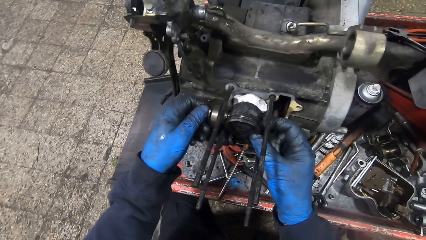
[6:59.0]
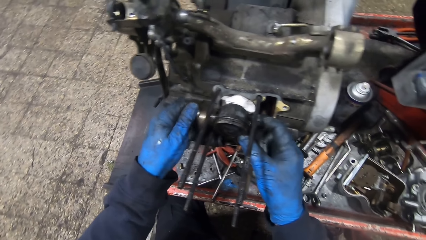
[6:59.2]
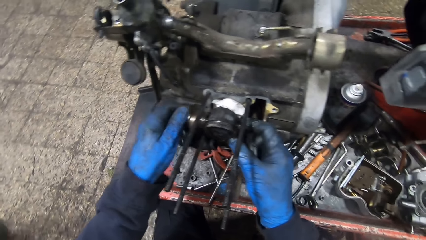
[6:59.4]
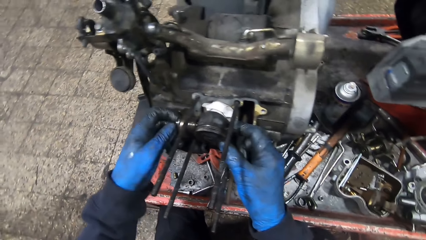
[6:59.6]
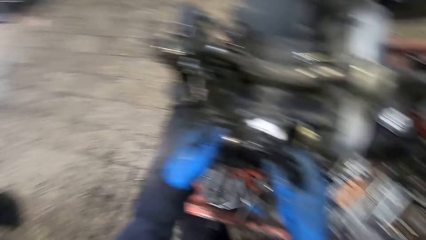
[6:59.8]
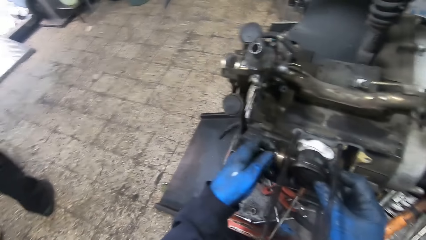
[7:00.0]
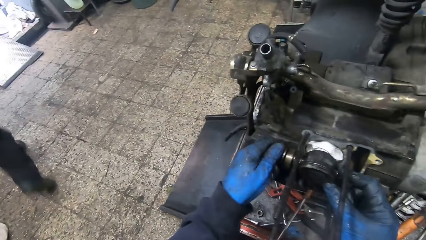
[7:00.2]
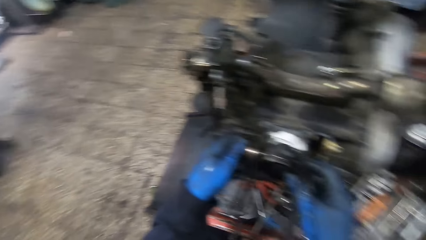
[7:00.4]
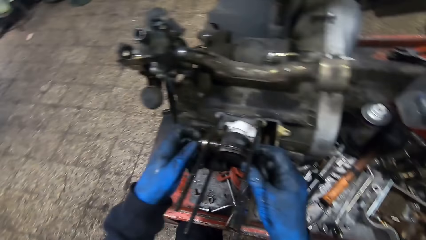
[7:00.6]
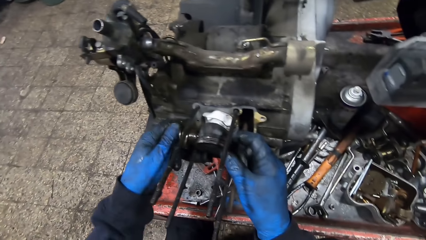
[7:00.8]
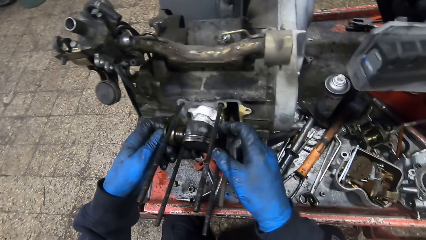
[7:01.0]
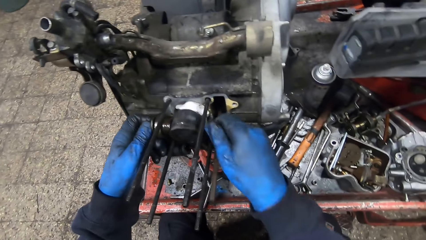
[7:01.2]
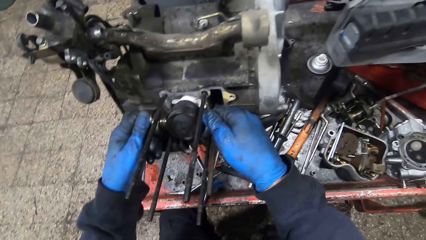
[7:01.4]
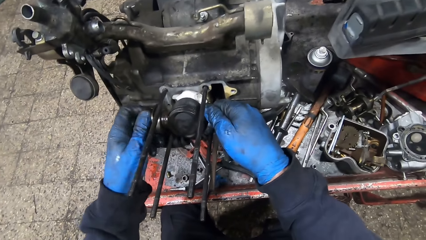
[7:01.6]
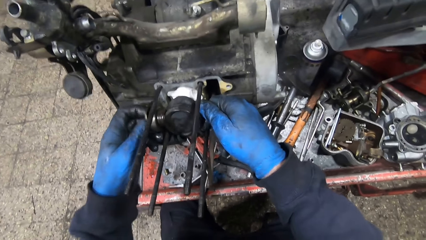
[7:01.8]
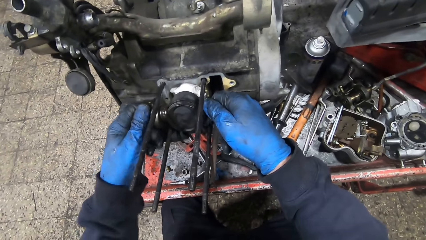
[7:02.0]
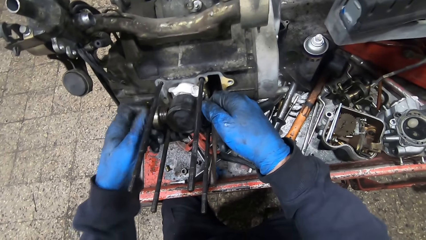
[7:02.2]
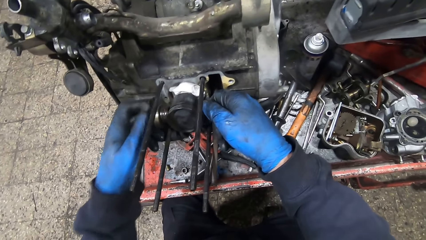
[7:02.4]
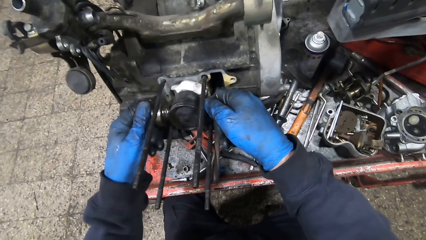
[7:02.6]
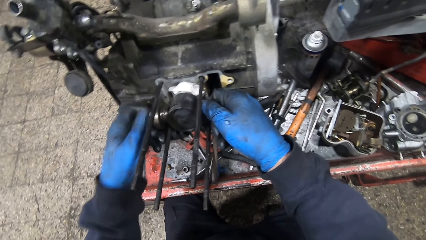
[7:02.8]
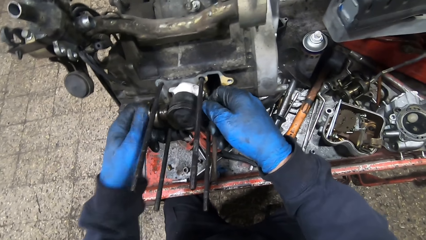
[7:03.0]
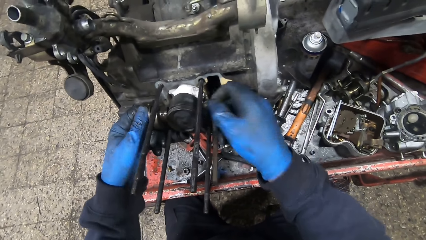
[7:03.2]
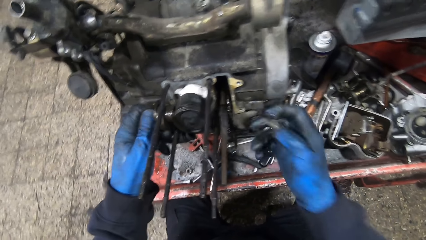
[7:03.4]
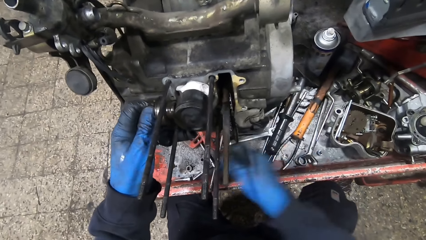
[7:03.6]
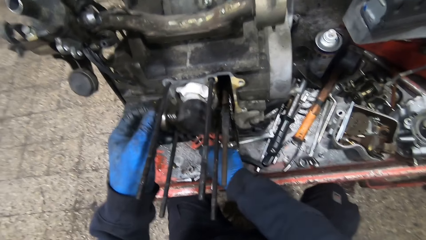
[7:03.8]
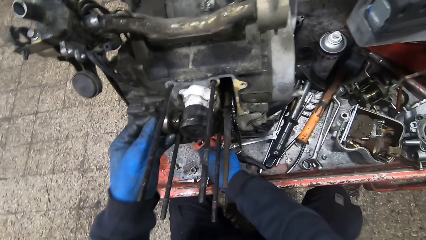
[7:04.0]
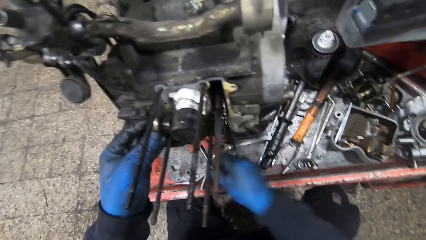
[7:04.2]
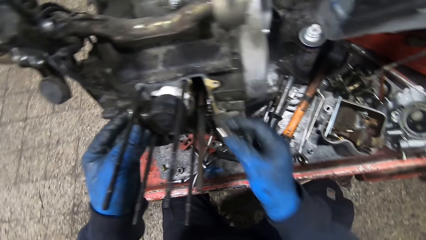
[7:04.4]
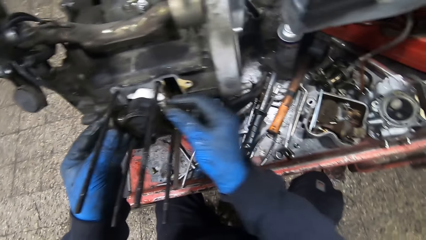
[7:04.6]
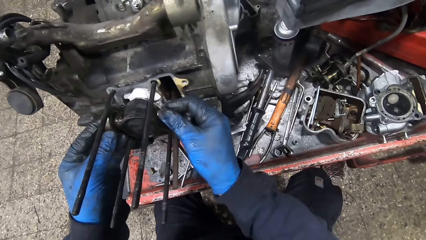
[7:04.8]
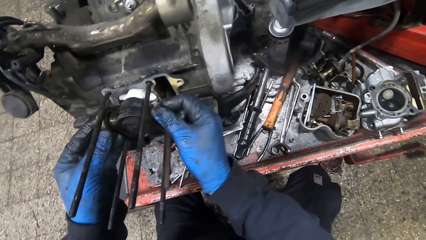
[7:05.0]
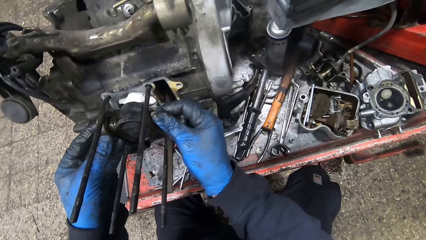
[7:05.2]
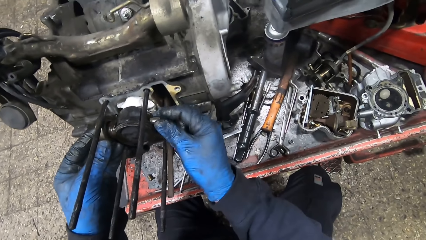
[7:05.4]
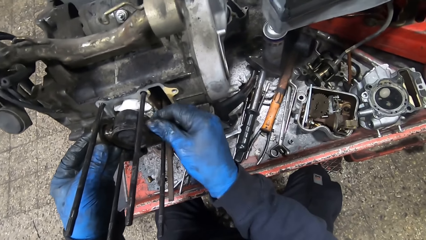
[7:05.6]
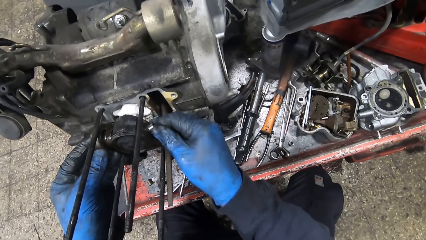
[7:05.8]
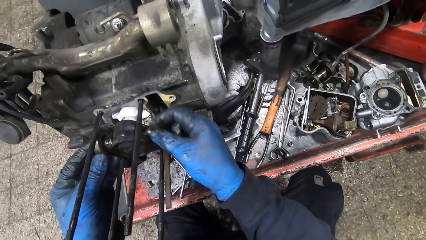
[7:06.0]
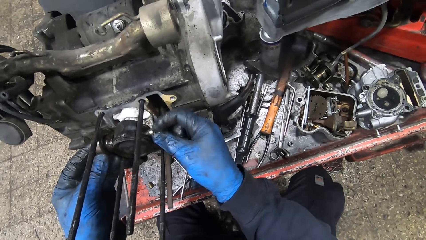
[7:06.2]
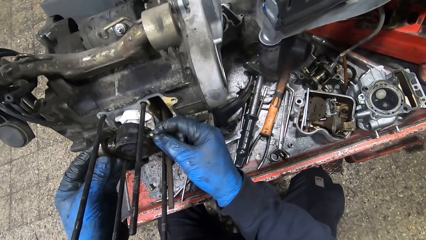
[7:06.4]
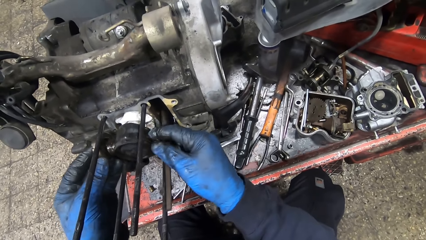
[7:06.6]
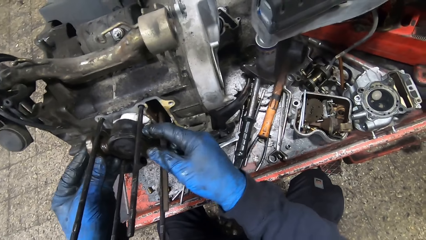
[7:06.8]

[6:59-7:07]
A man walks out of the workshop. The camera wearer picks a bolt from the workbench with his right hand. He fixes the bolt into the engine.

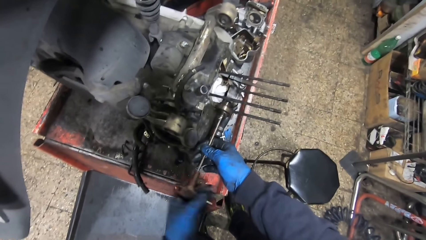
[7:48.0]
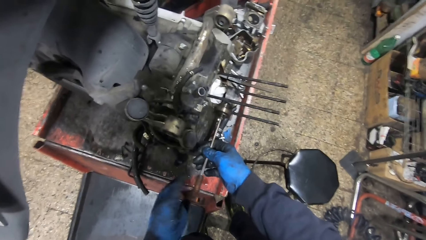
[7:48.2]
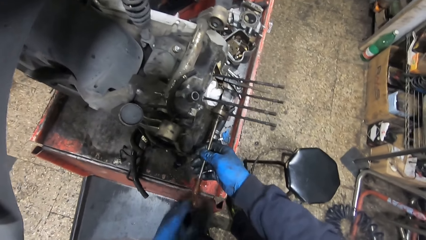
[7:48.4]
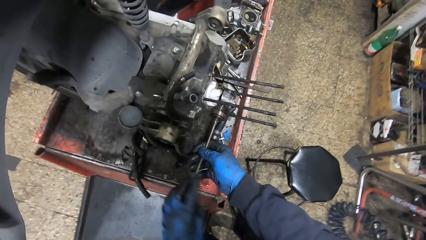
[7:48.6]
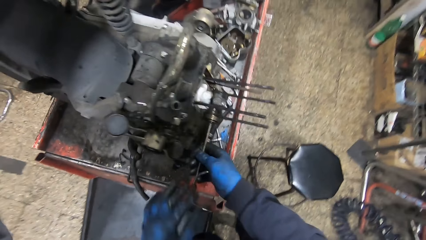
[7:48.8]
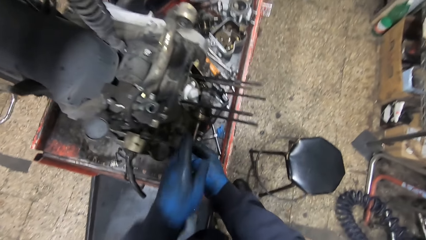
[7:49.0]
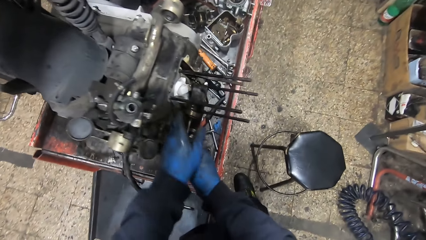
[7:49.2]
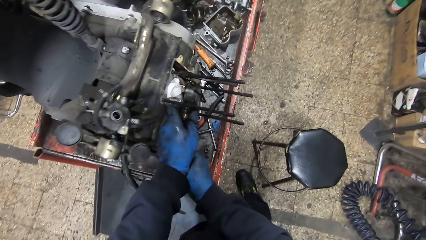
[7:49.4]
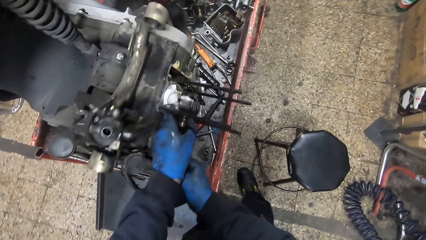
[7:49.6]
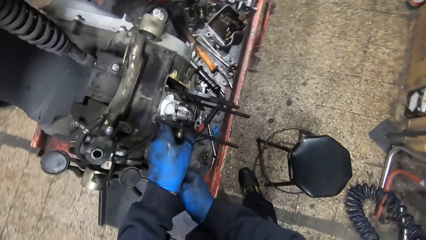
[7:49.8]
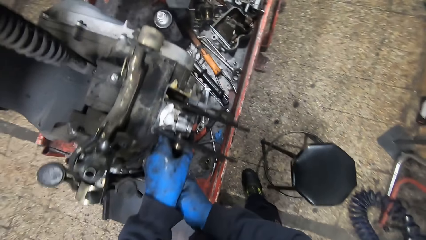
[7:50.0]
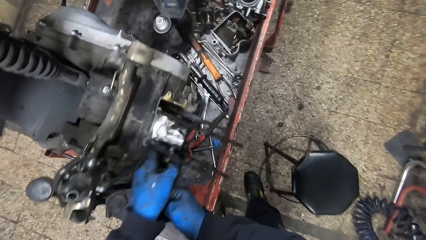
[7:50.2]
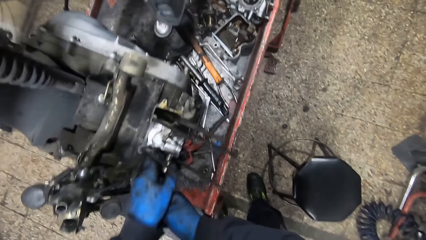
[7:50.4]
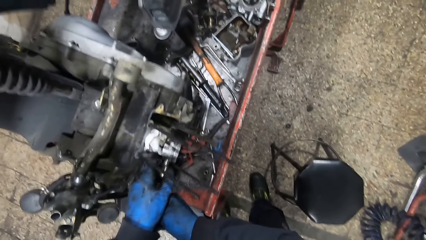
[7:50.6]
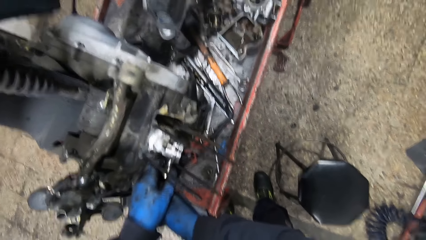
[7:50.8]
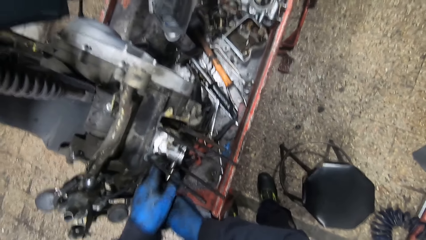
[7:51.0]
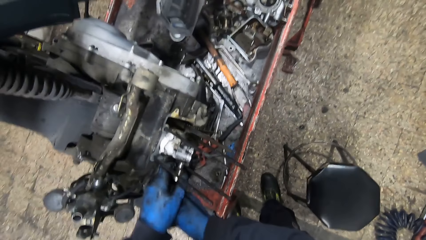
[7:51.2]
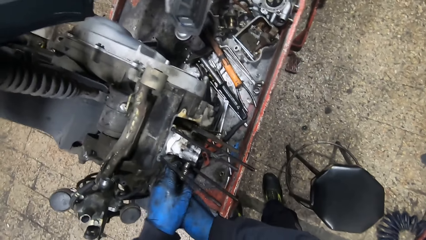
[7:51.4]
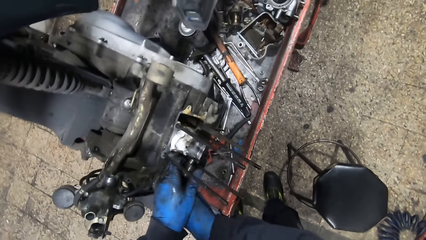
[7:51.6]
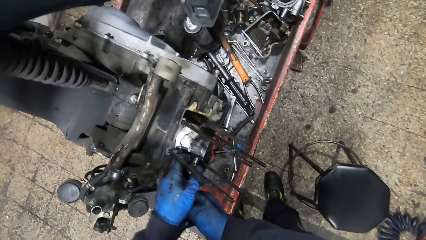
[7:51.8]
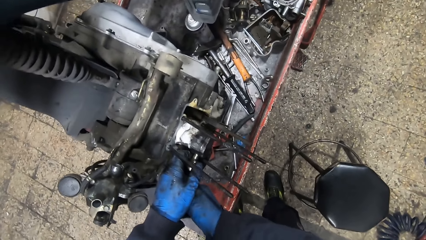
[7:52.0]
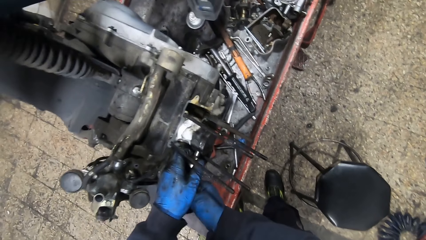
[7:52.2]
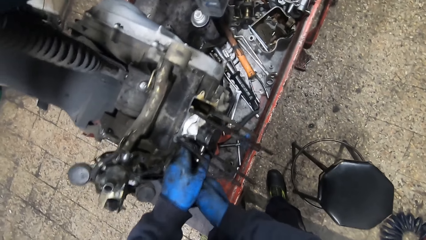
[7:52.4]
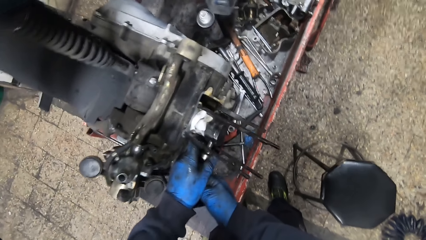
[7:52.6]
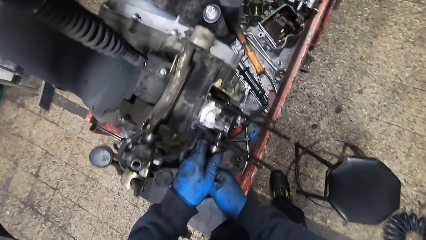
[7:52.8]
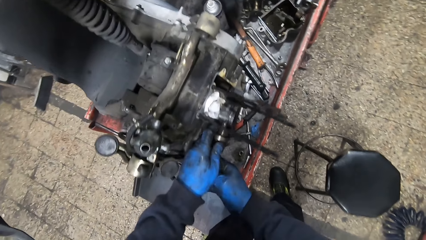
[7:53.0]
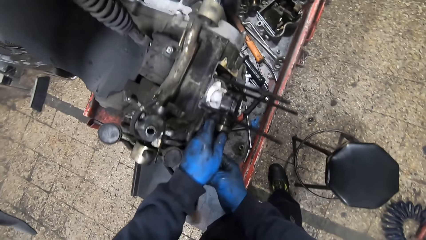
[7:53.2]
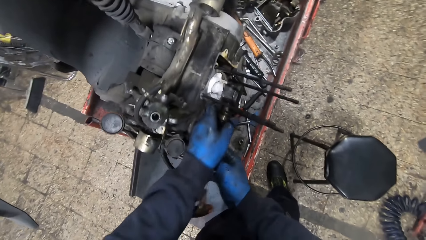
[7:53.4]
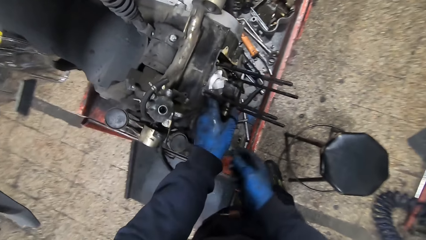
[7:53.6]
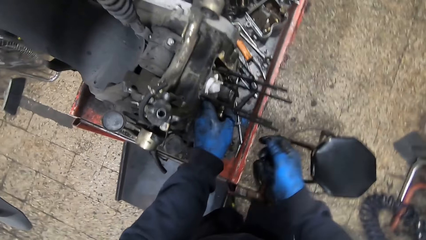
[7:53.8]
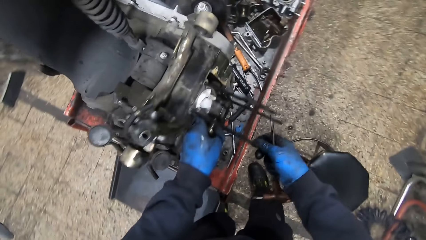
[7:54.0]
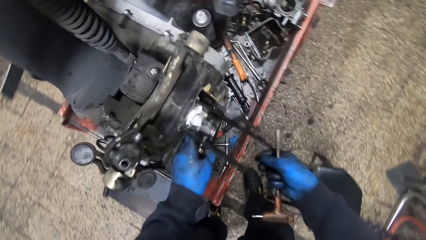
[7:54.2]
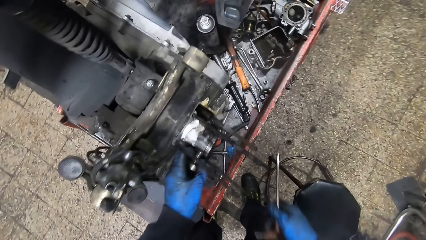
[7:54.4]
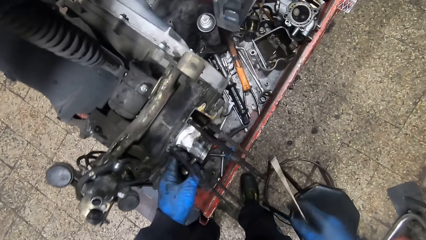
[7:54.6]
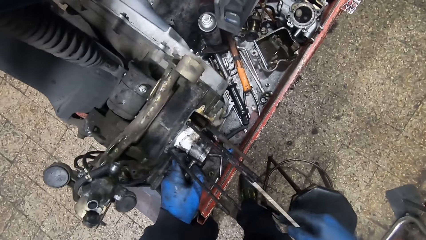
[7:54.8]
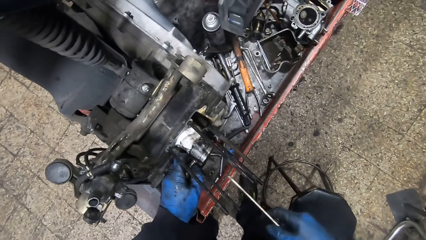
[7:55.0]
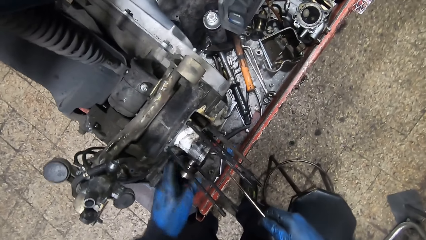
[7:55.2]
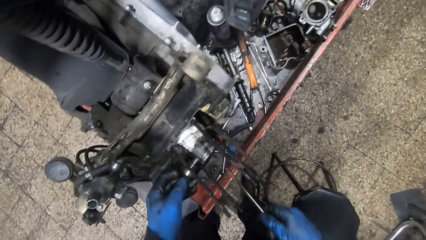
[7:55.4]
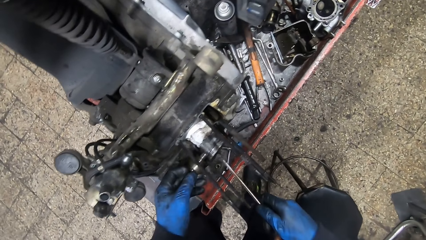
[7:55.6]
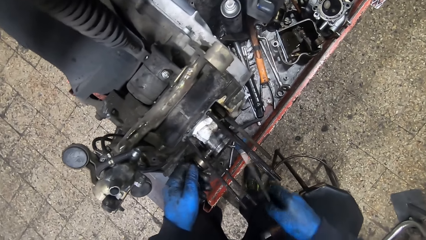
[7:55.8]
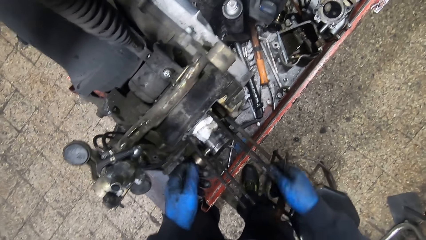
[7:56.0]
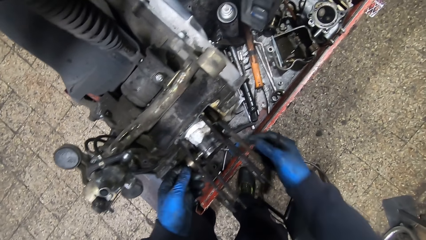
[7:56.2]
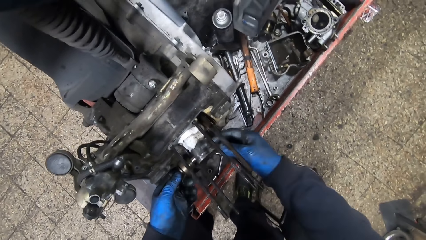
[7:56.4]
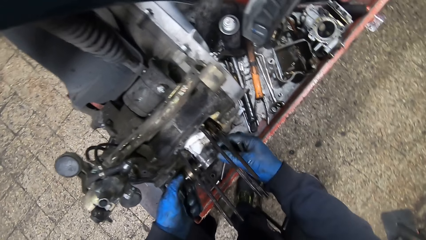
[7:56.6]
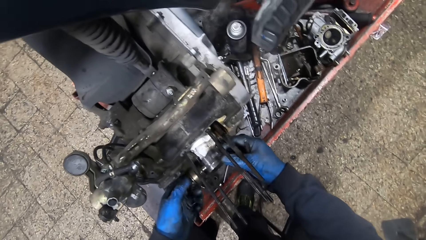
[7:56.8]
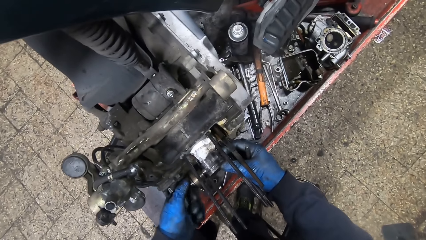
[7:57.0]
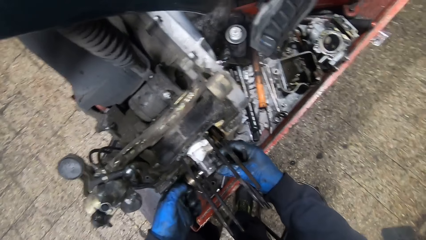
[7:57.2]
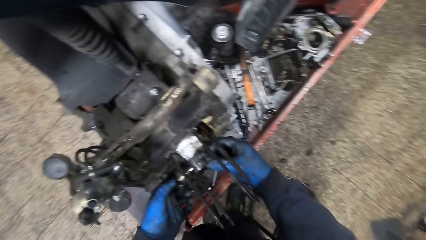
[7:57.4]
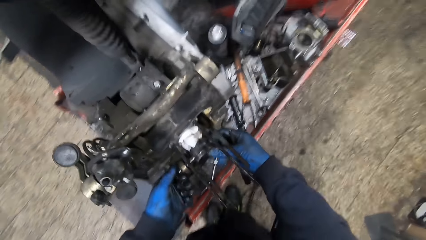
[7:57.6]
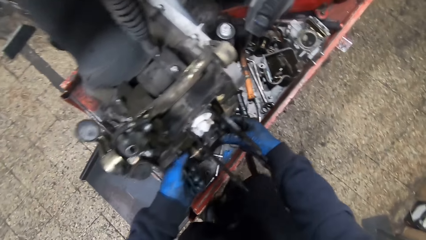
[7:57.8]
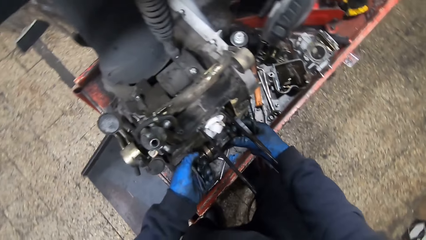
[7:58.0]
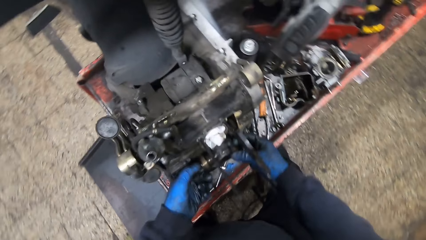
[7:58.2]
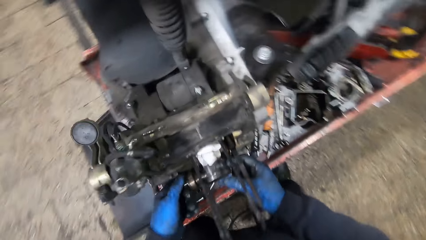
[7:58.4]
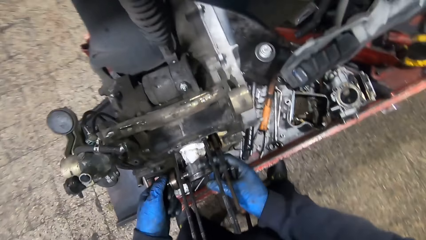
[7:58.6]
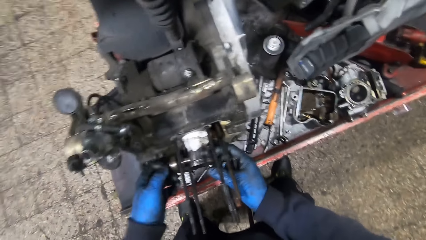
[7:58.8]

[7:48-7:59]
The camera wearer shakes the engine with both hands. He unscrews the screw or jet ring with his left hand.
